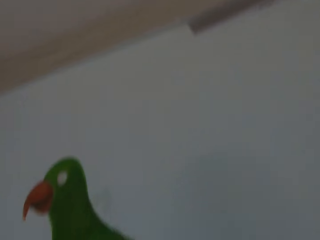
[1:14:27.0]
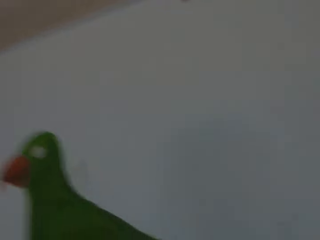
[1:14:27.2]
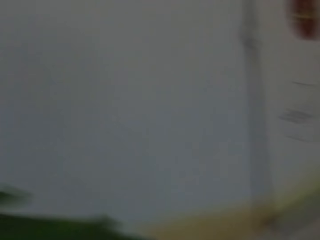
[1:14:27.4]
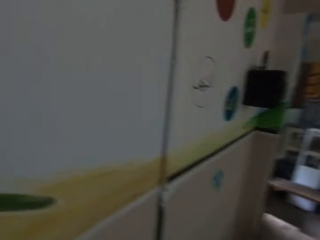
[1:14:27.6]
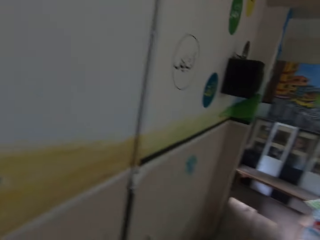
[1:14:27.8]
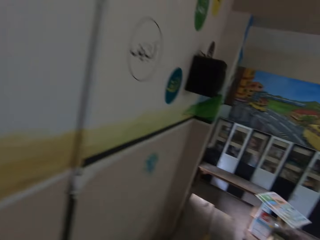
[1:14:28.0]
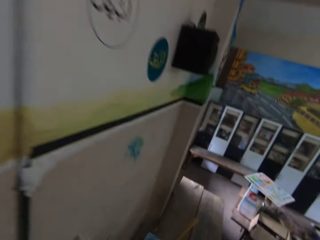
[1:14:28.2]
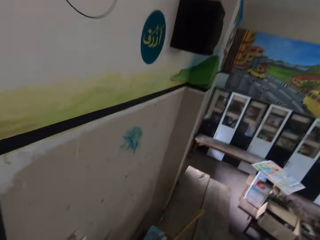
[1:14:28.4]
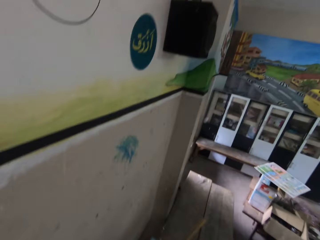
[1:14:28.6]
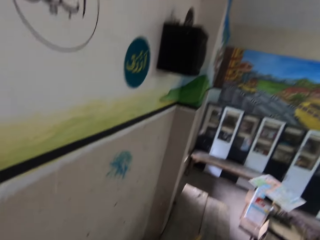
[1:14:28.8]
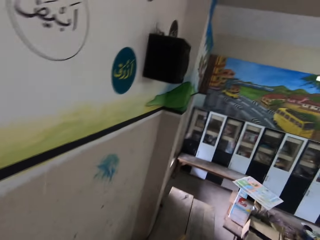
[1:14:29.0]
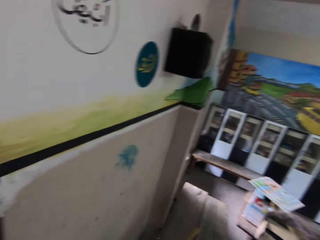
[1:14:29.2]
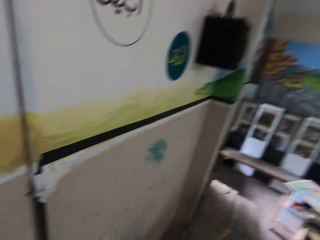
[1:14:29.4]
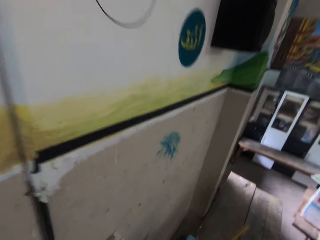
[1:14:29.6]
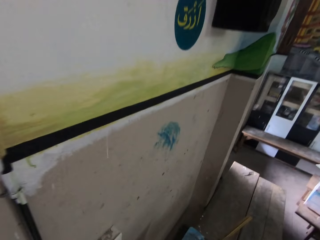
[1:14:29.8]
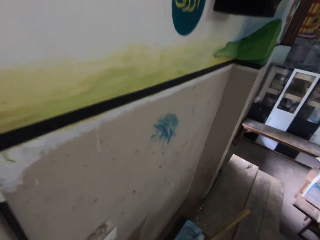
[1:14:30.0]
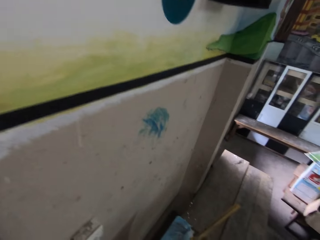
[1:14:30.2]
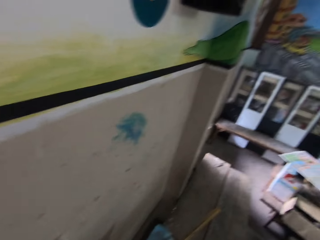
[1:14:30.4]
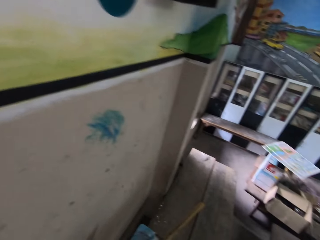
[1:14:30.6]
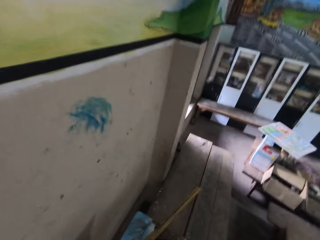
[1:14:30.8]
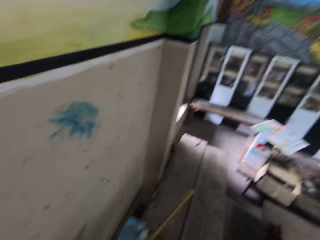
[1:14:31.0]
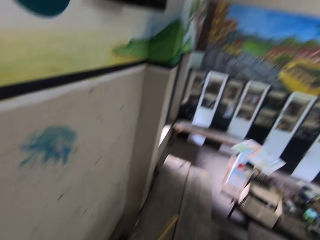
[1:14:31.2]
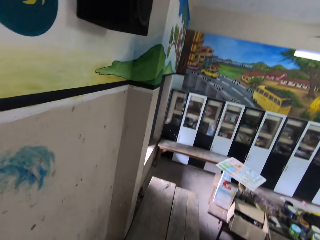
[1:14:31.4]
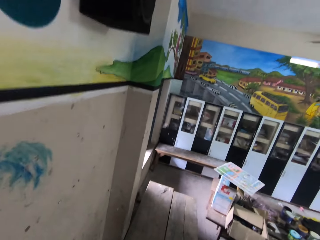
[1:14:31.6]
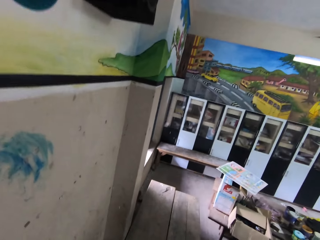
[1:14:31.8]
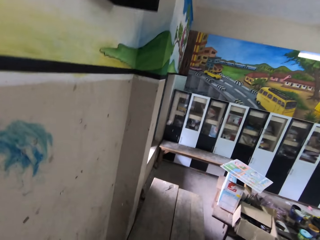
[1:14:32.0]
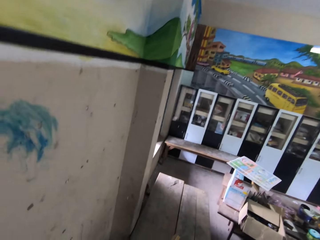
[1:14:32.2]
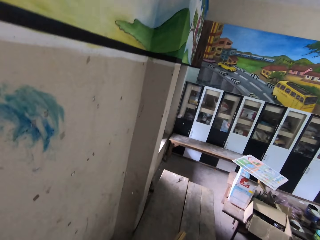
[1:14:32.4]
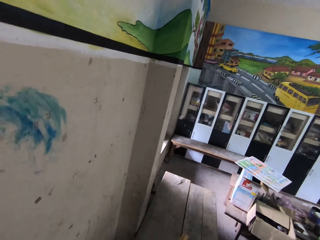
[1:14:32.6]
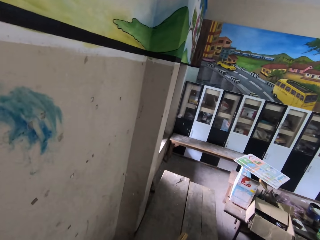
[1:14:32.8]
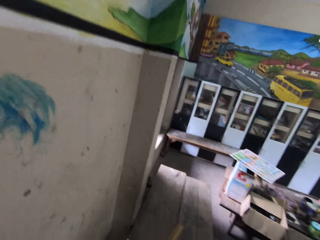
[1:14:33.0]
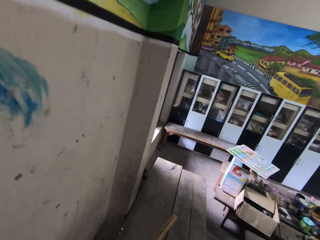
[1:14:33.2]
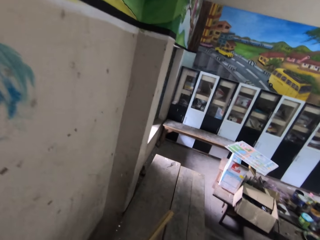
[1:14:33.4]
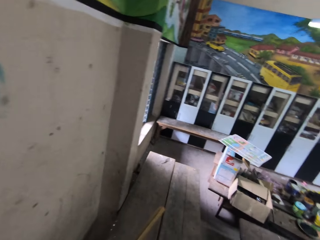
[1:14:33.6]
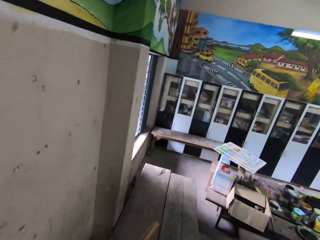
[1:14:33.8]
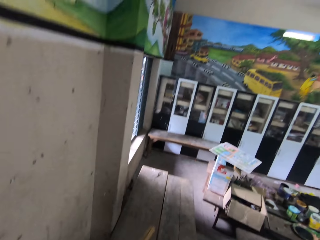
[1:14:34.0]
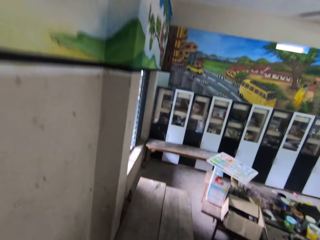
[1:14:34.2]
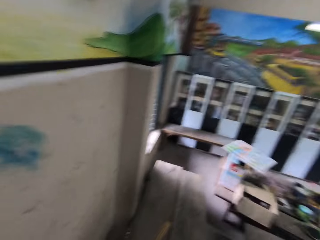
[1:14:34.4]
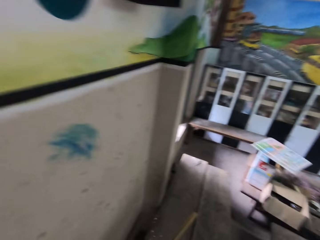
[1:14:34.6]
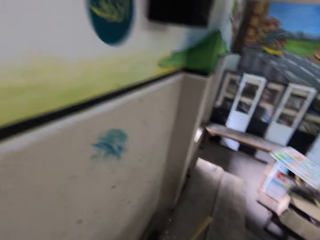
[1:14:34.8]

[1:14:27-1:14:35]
The camera wearer looks at a painting.

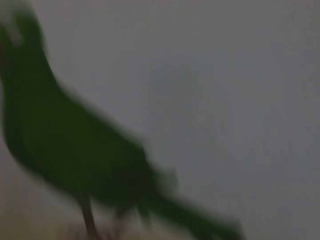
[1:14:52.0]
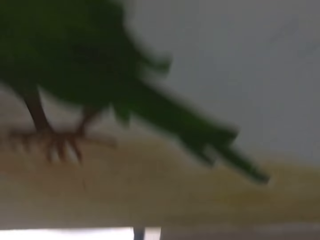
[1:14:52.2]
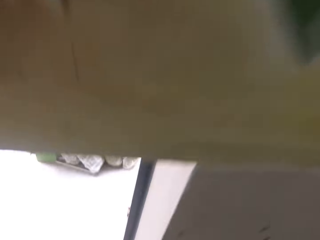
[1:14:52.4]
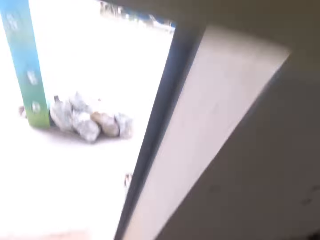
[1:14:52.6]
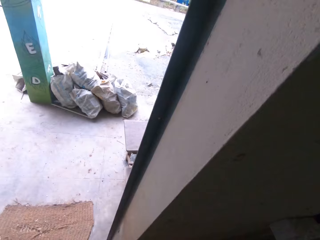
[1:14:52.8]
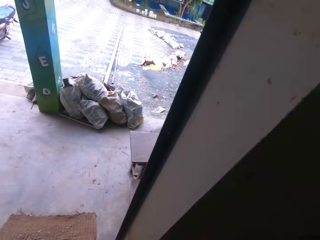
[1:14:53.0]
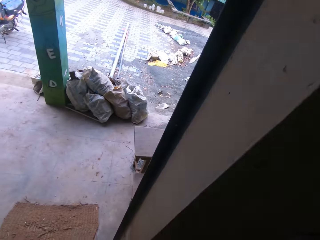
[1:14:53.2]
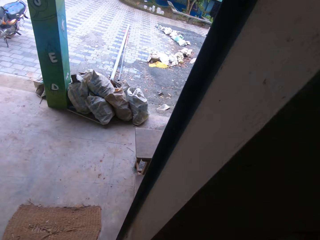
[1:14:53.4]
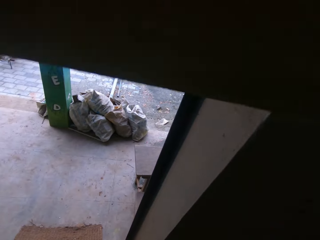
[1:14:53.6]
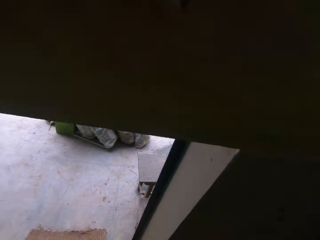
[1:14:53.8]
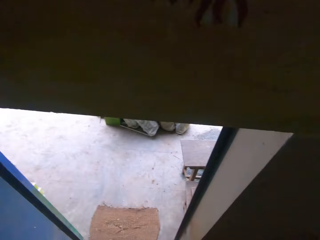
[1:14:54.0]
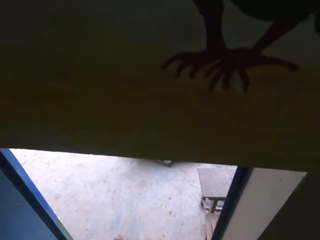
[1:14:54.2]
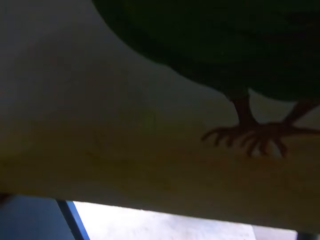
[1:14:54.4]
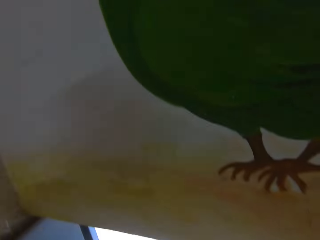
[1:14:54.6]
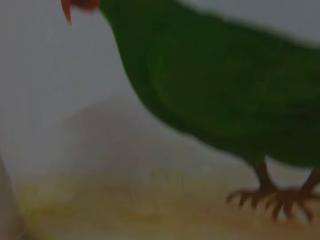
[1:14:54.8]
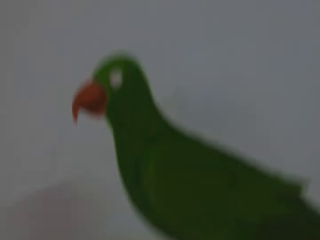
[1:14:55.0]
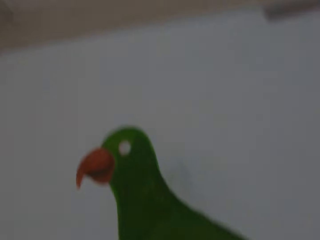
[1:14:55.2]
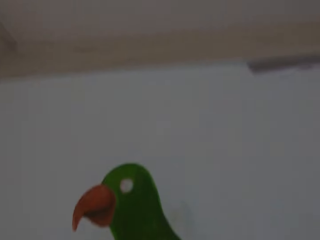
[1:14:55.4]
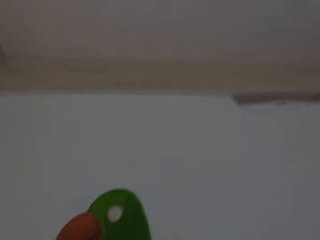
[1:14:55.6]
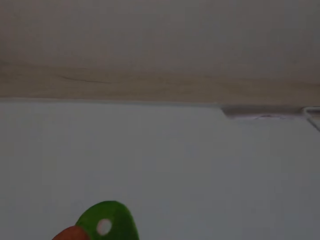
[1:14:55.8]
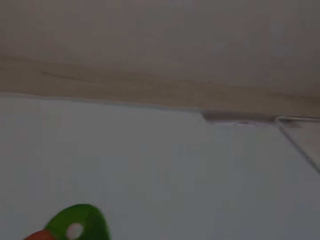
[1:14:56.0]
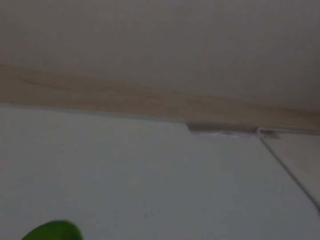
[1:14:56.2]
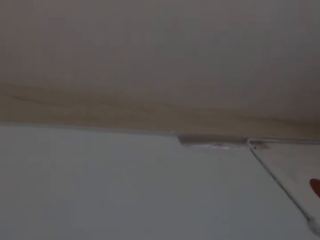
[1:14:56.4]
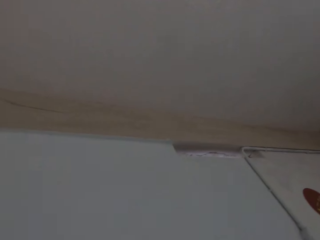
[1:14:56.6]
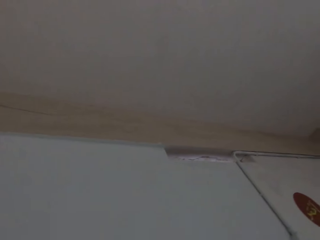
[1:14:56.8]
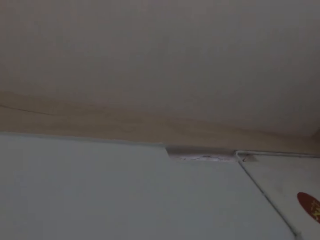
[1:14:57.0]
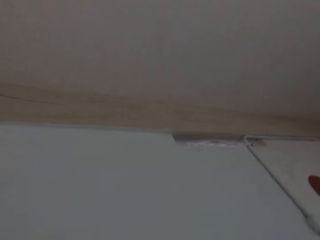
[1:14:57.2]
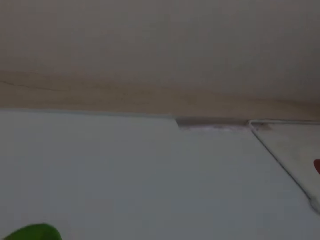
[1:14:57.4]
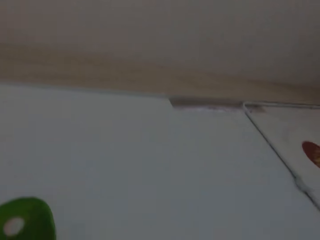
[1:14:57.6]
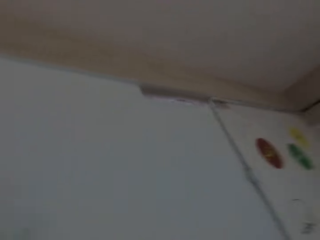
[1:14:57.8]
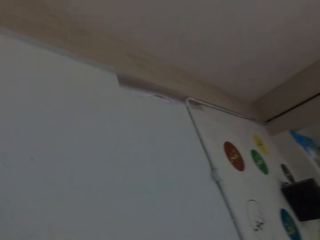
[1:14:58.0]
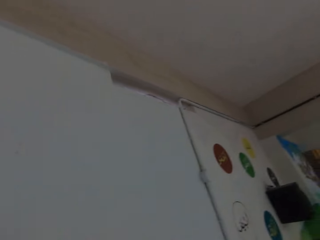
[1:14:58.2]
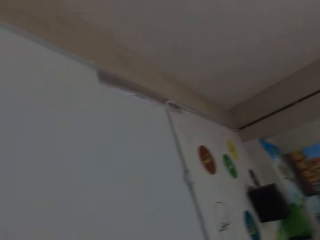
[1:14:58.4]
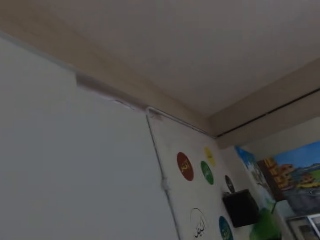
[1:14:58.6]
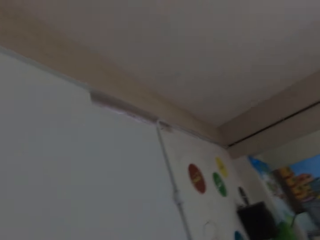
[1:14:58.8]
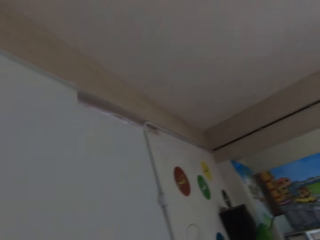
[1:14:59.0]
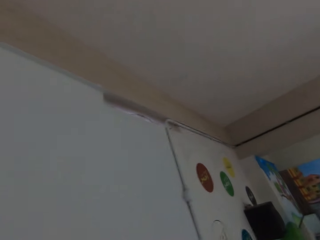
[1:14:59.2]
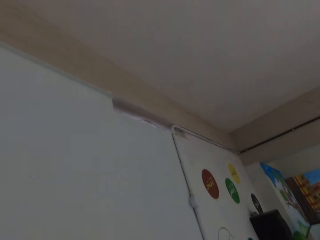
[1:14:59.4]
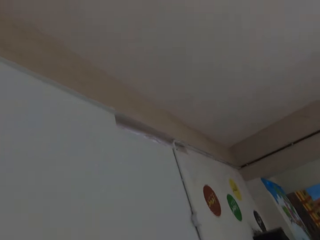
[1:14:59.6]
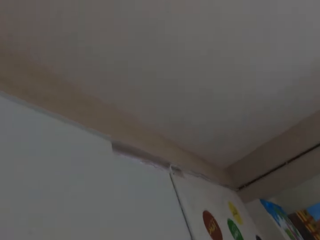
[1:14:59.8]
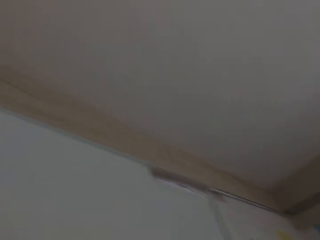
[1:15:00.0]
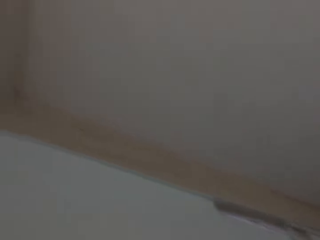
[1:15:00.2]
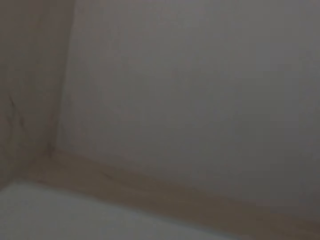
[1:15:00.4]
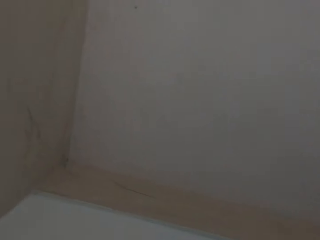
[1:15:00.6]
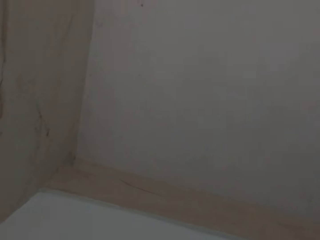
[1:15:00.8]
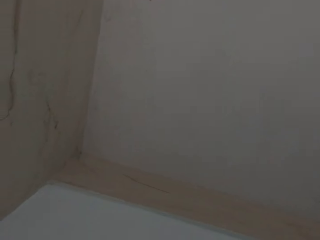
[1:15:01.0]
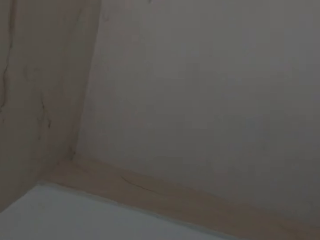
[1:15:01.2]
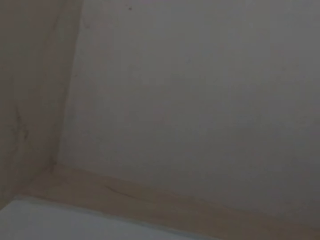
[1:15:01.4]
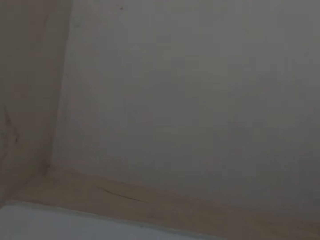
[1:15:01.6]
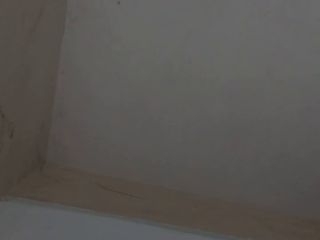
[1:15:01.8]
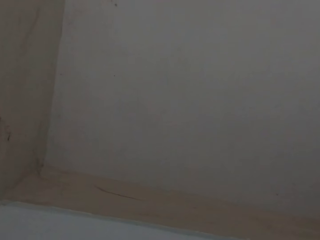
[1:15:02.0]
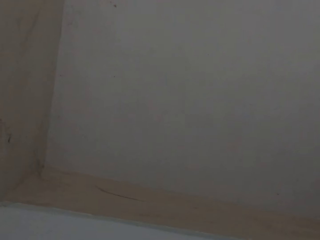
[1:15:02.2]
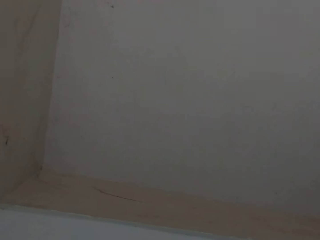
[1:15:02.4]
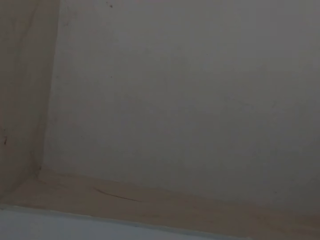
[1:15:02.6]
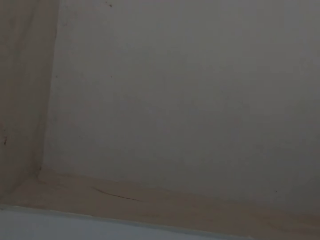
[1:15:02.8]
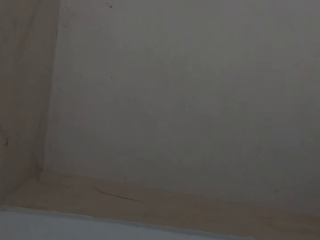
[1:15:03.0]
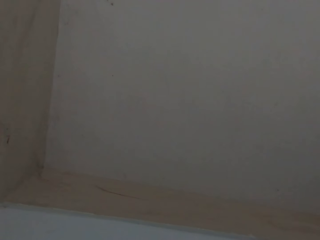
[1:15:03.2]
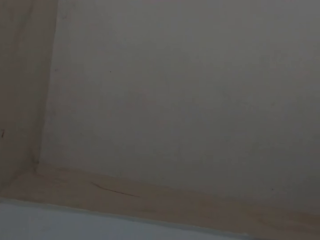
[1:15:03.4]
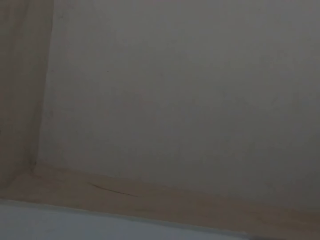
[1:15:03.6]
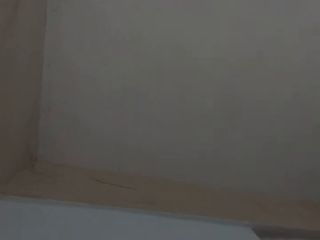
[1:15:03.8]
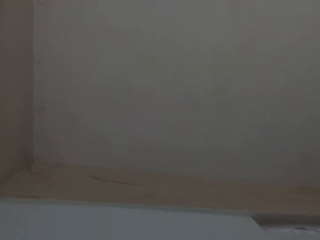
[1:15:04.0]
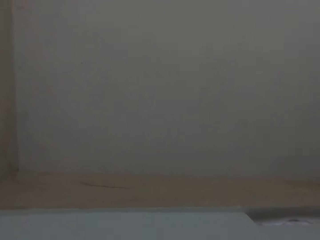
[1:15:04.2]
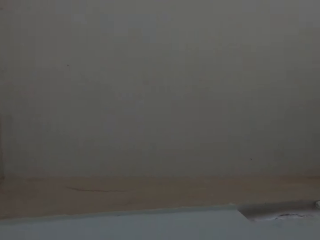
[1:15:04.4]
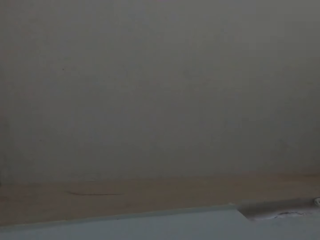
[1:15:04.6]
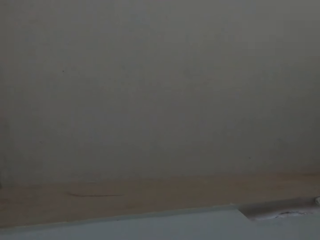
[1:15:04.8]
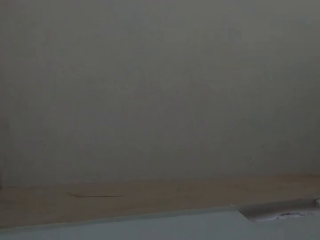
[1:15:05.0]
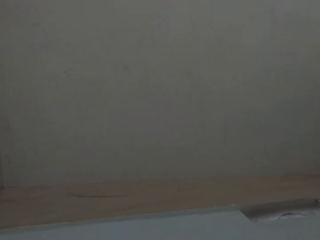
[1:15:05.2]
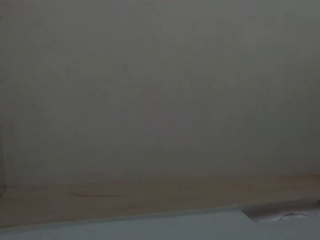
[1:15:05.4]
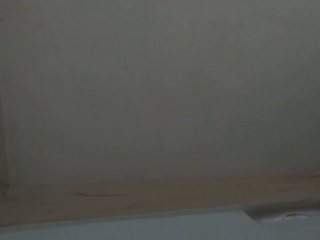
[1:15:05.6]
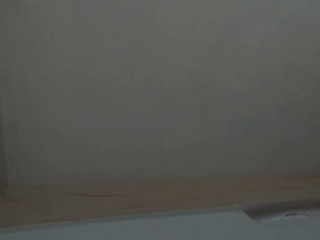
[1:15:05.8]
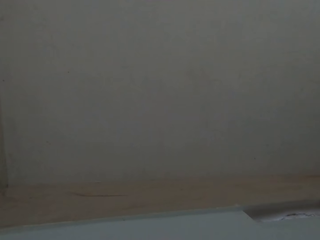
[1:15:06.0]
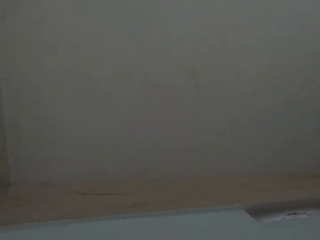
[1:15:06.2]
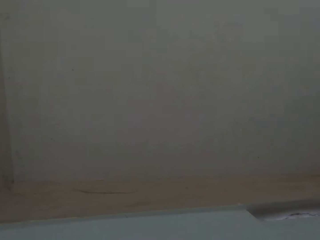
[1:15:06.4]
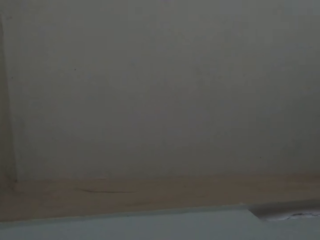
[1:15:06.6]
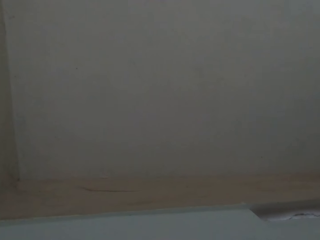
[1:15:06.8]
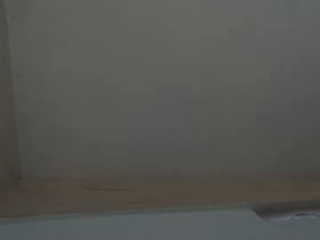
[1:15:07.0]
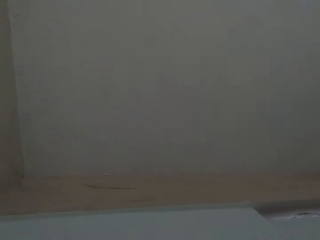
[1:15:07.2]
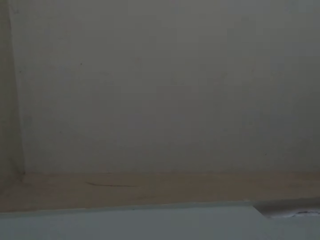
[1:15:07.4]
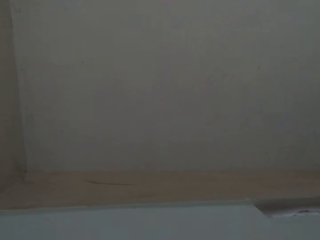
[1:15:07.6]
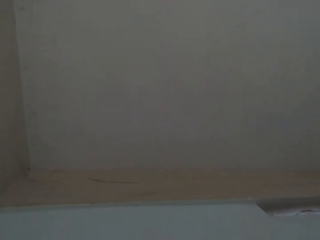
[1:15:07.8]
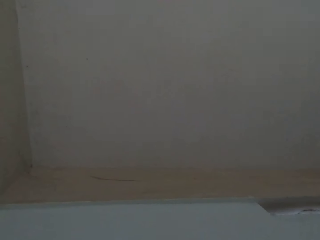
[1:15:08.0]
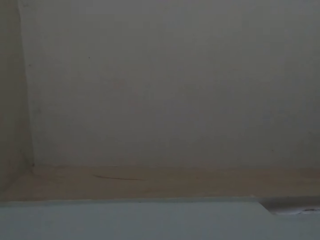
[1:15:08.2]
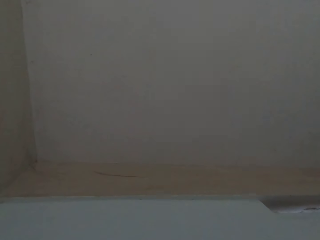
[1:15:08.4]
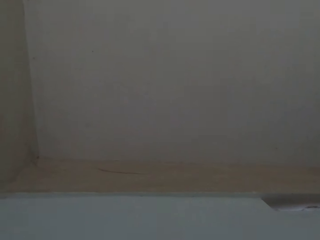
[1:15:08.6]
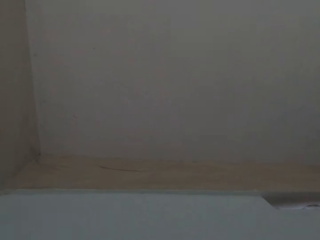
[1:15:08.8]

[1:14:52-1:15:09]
The camera wearer looks outside through an open door. They look at a painting. They look at the ceiling.
